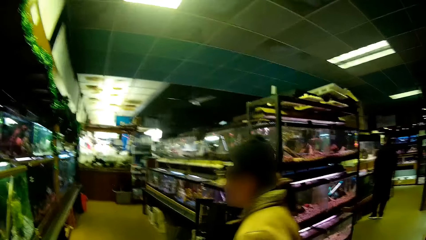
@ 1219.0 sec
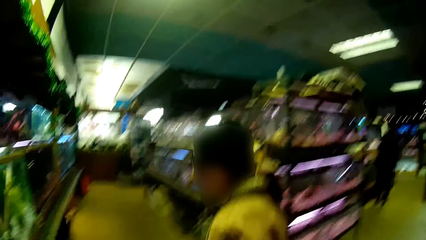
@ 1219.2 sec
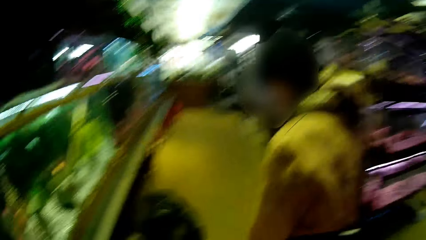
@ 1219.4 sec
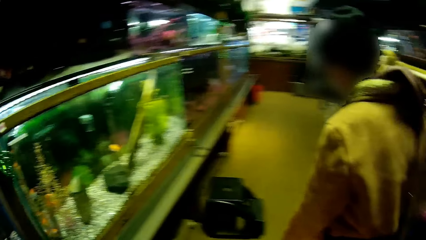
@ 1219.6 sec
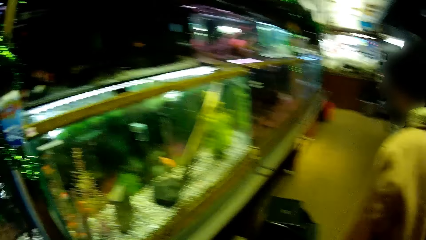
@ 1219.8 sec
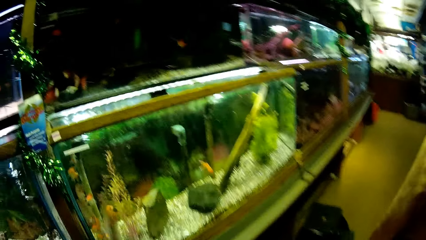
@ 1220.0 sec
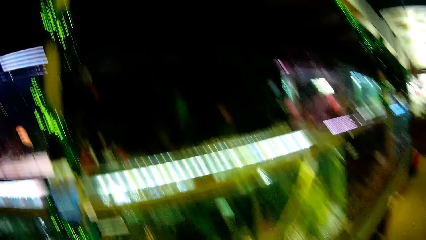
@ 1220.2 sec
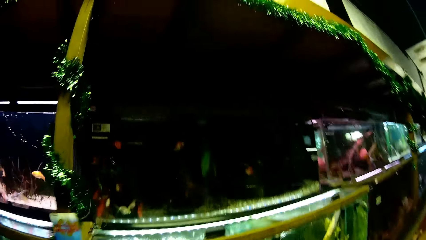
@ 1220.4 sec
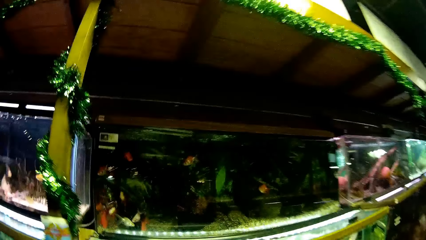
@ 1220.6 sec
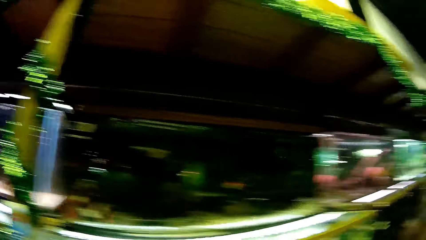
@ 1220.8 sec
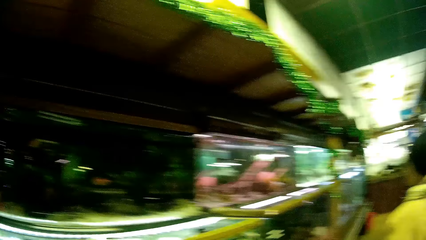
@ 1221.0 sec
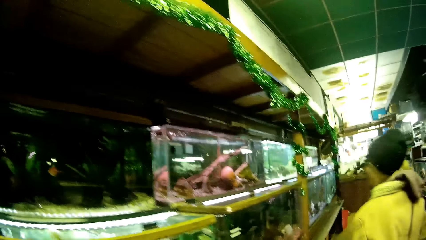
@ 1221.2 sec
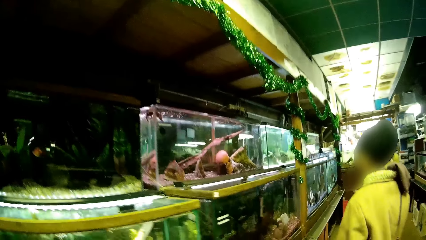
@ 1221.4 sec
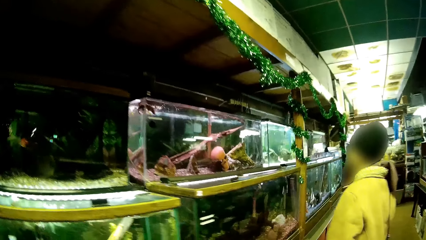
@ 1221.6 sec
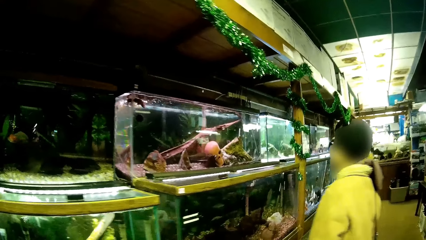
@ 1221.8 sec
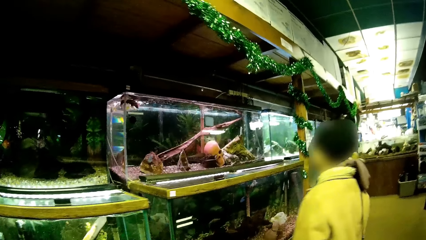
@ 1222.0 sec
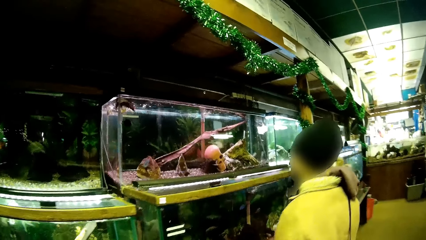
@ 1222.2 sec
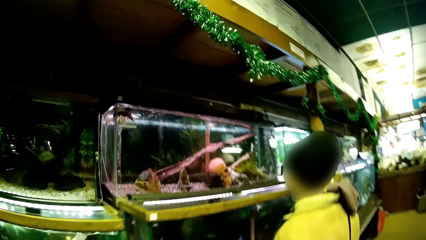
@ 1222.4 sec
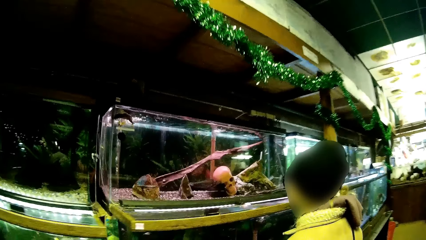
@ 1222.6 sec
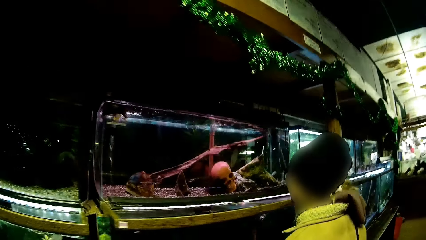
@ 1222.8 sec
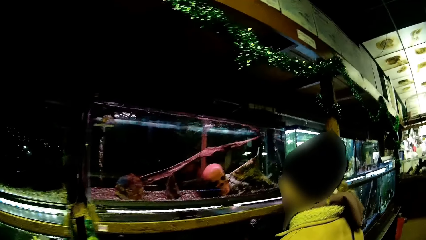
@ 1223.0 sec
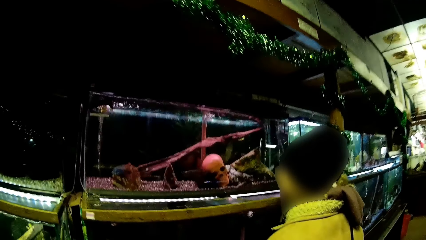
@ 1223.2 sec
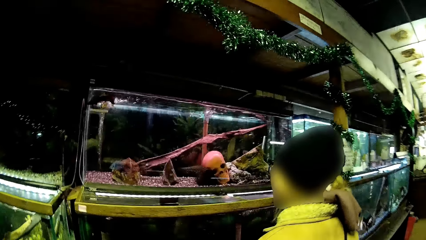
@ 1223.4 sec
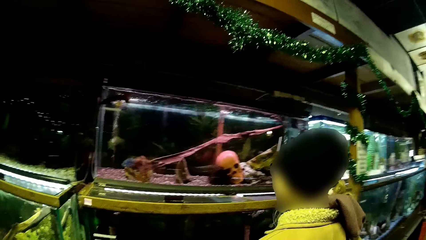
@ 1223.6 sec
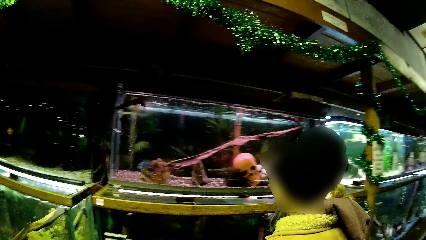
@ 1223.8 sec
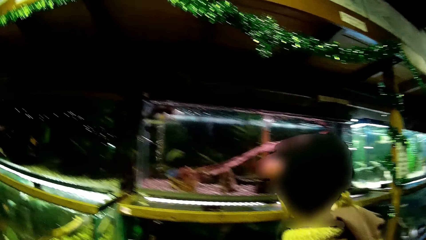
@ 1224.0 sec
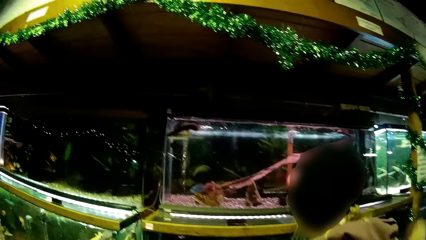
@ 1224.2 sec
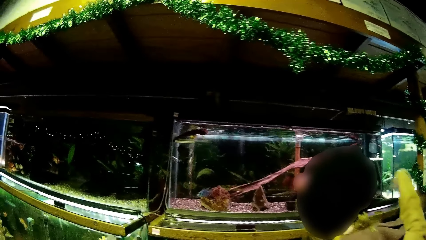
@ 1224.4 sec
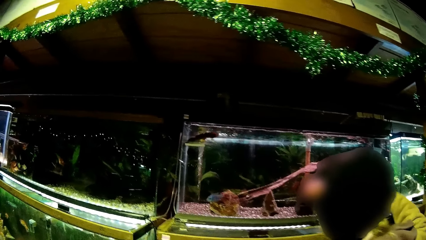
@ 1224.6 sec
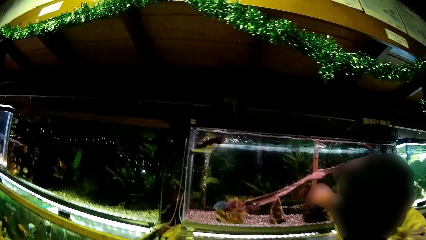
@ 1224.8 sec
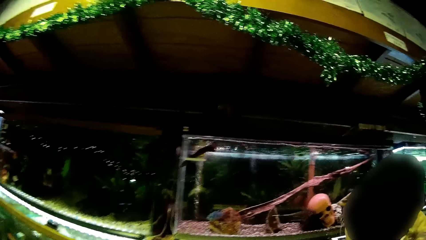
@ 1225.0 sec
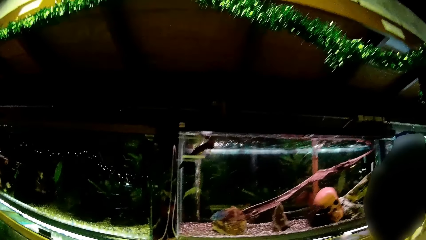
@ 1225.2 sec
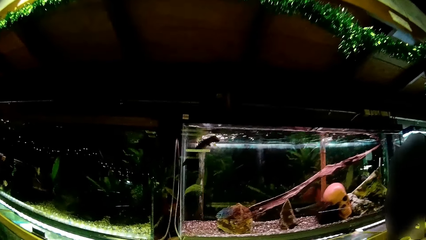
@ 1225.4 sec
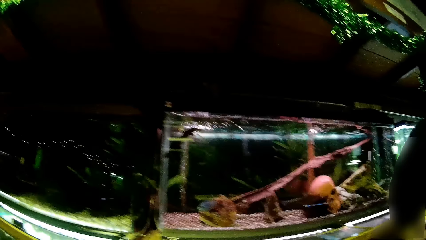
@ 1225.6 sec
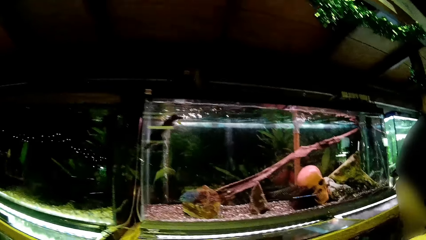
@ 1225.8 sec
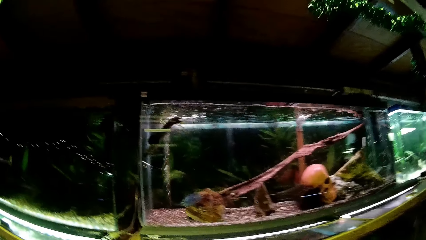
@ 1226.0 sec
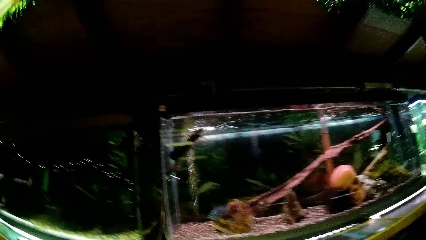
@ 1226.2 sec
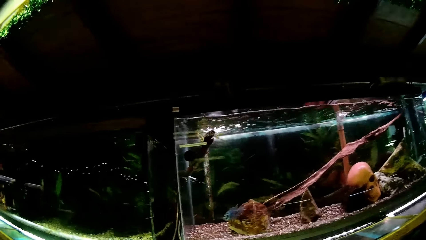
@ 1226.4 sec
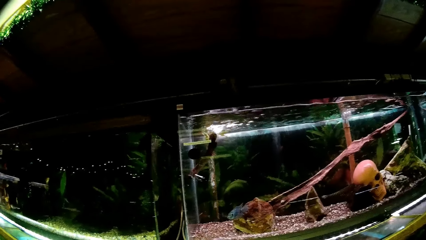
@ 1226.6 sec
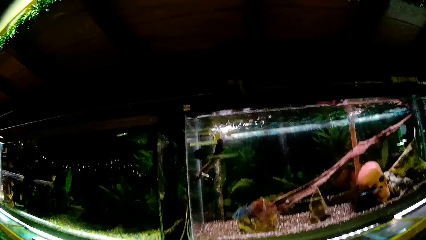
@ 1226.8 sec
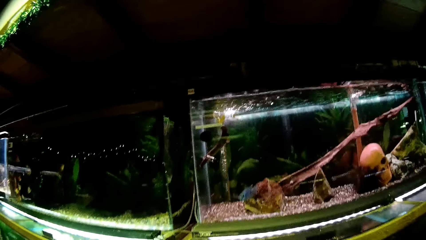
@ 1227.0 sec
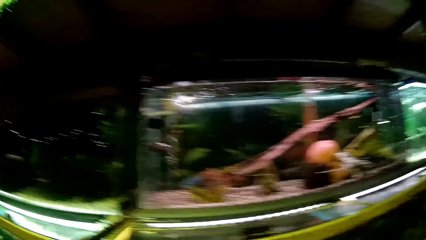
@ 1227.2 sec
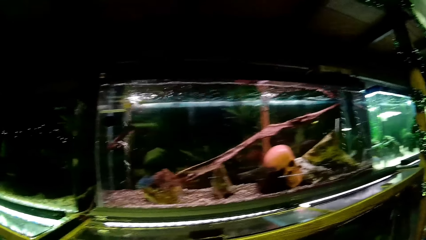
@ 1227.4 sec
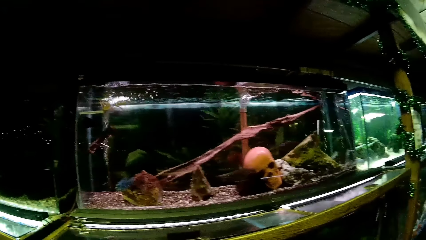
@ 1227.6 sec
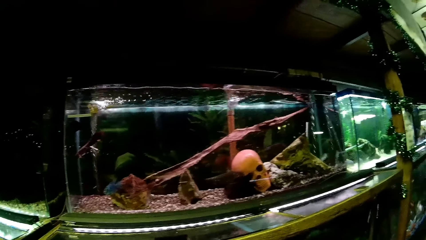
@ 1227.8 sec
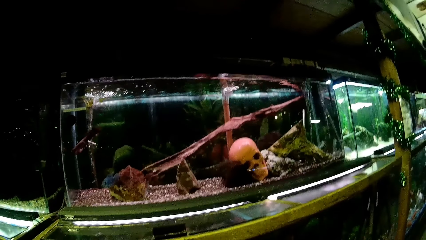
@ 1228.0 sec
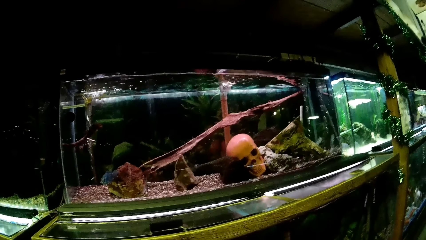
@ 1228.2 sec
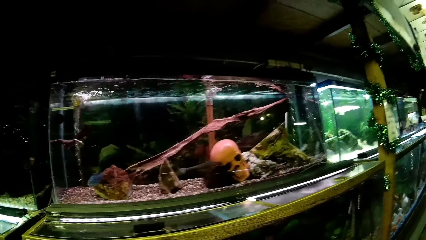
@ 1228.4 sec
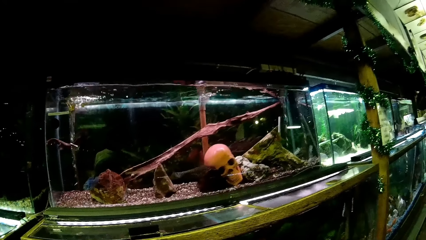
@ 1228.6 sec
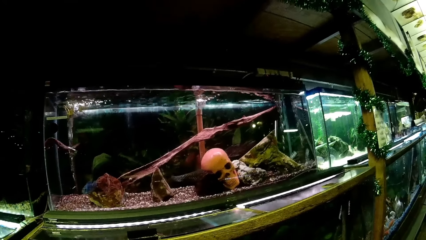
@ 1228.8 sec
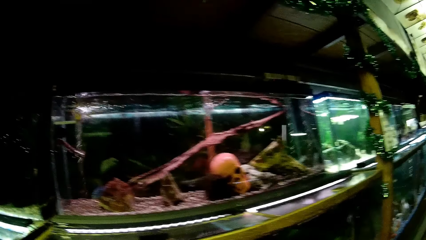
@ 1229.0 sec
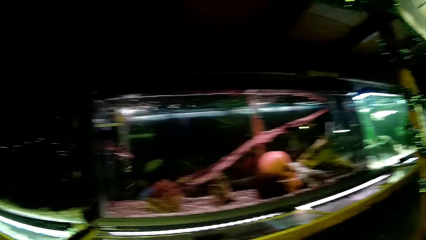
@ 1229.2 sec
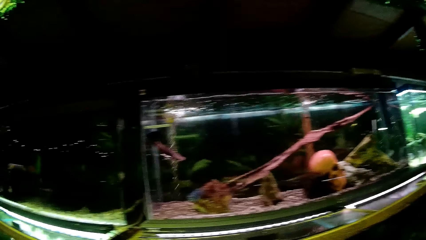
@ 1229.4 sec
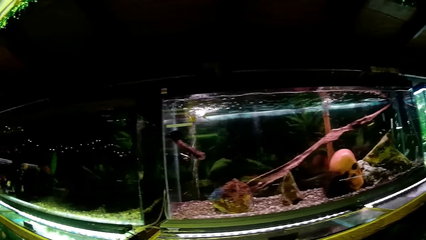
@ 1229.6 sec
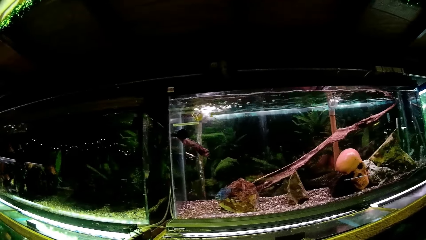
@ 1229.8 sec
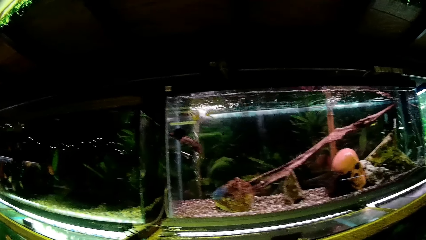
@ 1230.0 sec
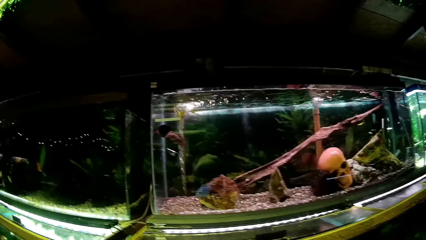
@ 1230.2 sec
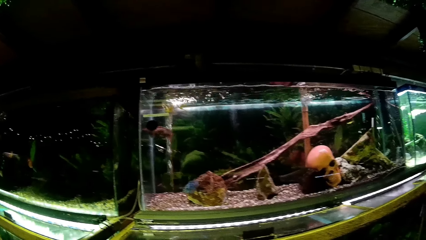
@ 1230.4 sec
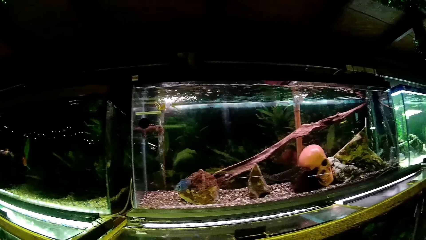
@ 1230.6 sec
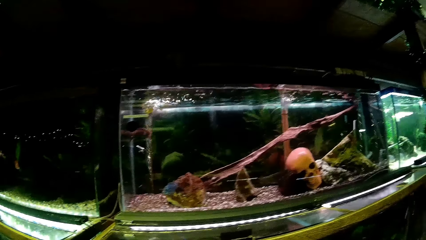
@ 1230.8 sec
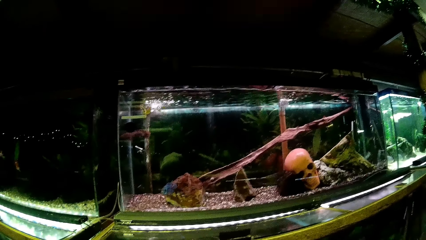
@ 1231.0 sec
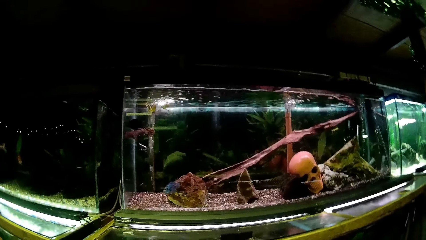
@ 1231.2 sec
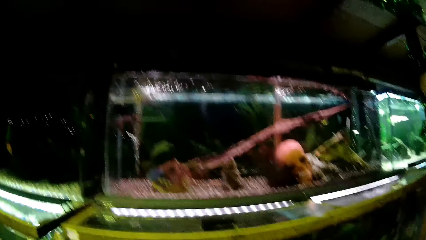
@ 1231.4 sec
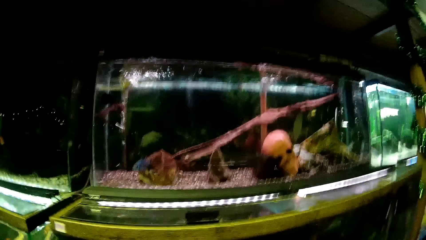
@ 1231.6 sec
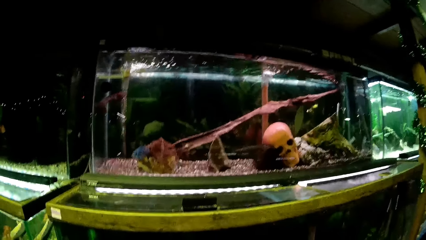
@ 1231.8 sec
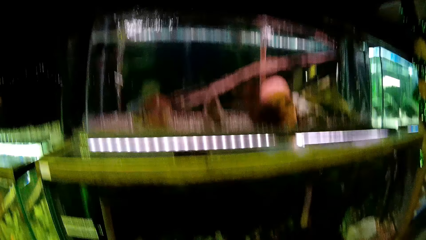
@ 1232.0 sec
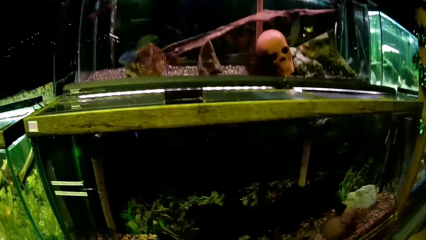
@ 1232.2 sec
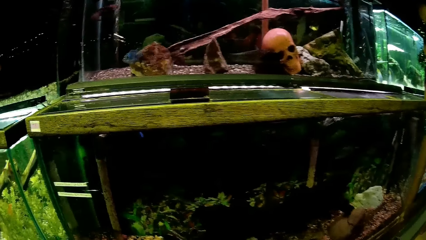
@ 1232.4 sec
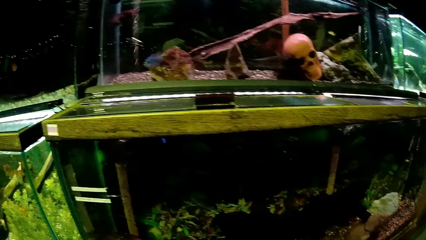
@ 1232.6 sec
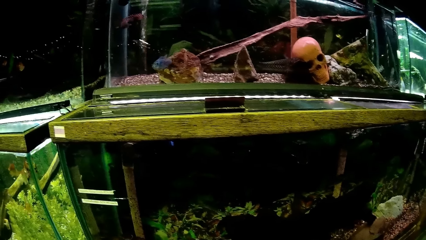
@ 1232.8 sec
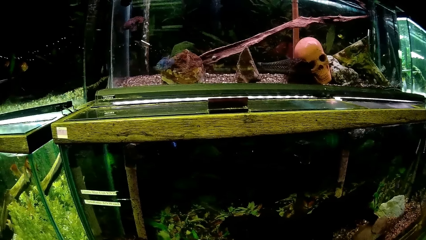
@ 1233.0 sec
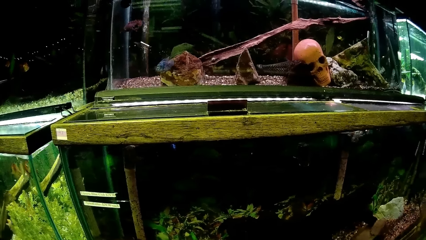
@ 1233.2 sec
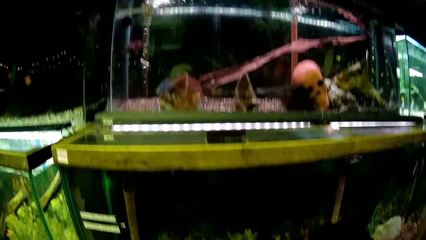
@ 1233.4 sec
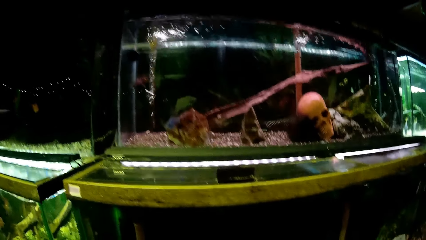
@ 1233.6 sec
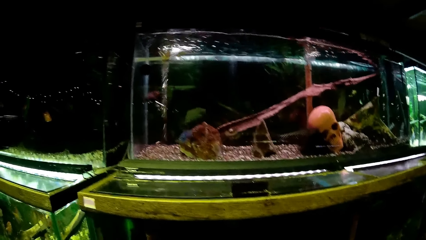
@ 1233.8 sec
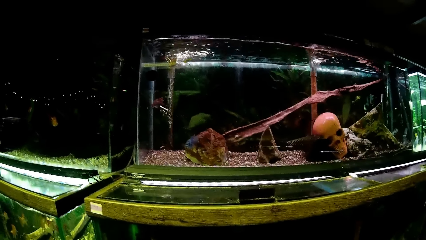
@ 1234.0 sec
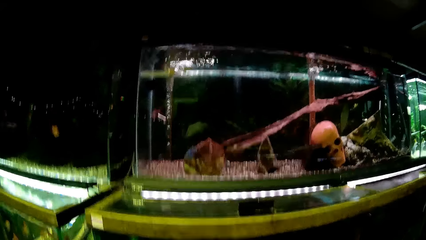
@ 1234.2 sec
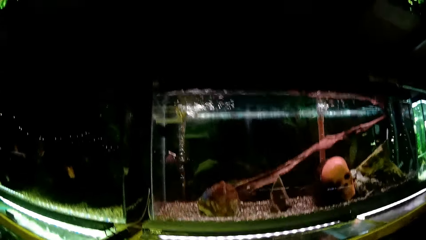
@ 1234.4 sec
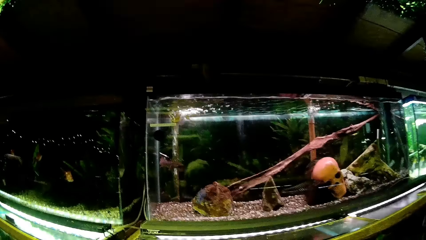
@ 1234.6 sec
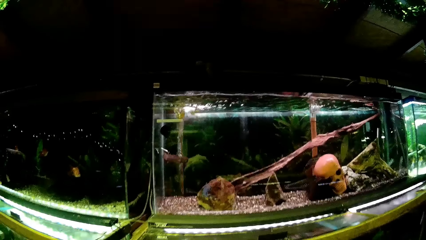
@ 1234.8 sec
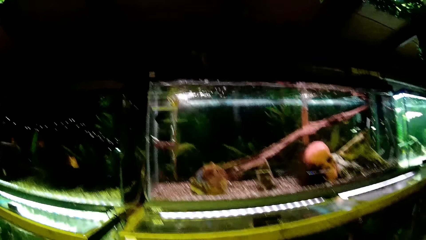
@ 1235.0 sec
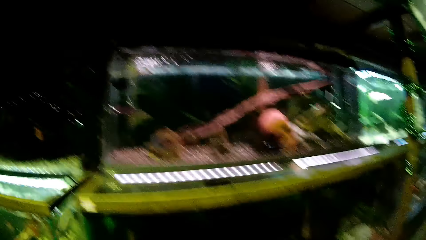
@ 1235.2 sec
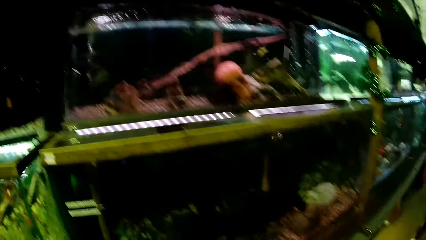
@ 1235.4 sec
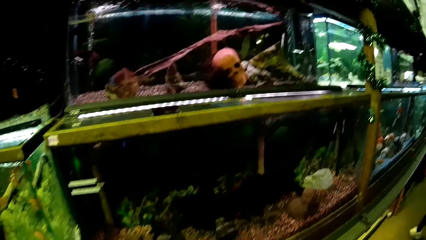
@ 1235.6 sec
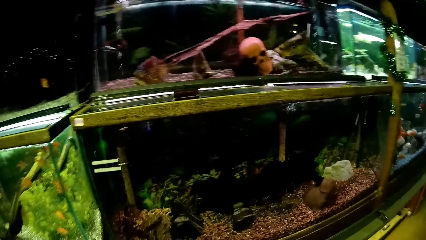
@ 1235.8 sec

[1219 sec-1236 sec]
A man views aquariums. The camera wearer walks around the supermarket. They touch a glass transparent tank with left hand. The camera wearer and another man view the aquariums.
